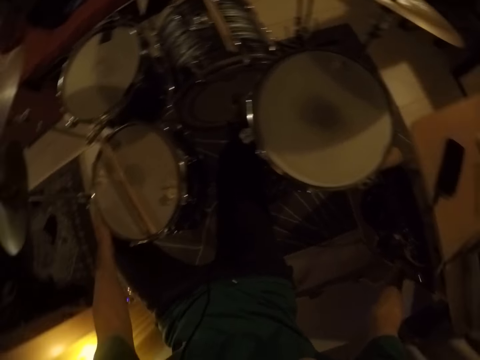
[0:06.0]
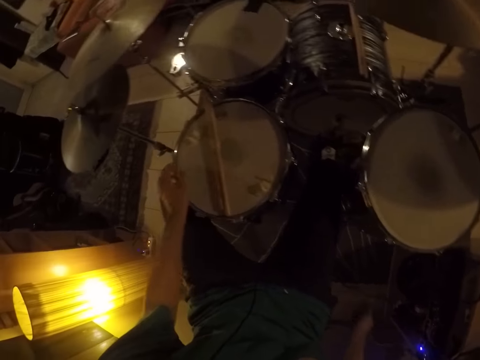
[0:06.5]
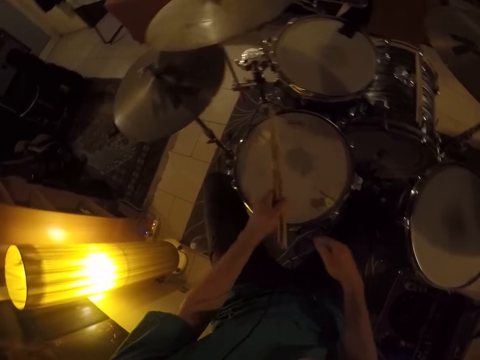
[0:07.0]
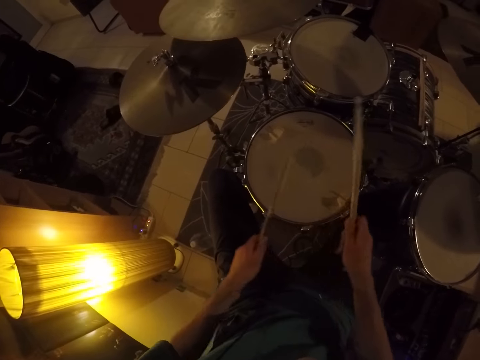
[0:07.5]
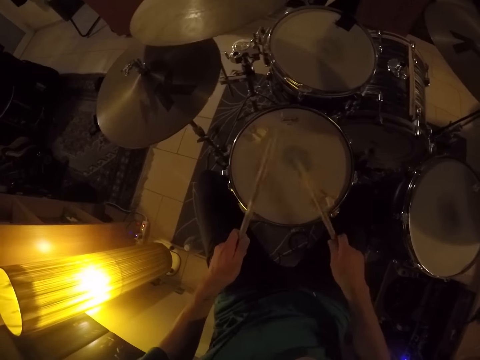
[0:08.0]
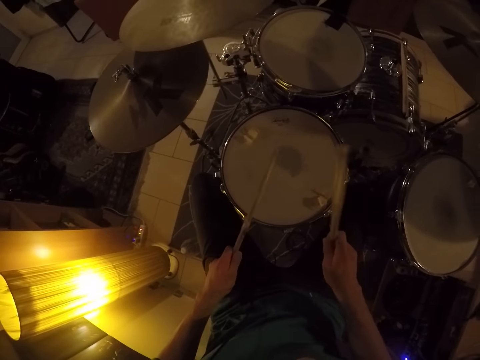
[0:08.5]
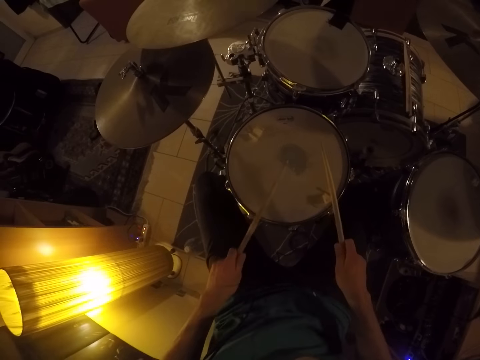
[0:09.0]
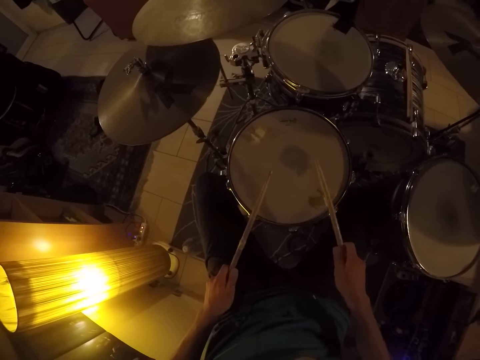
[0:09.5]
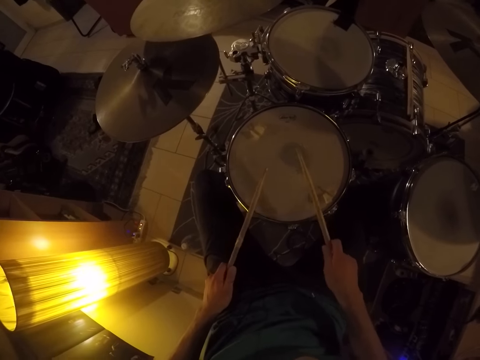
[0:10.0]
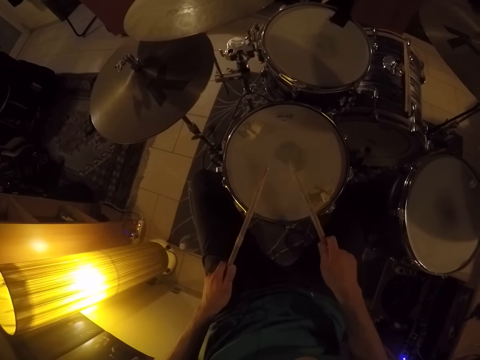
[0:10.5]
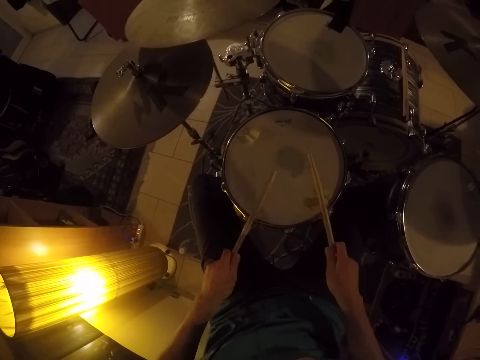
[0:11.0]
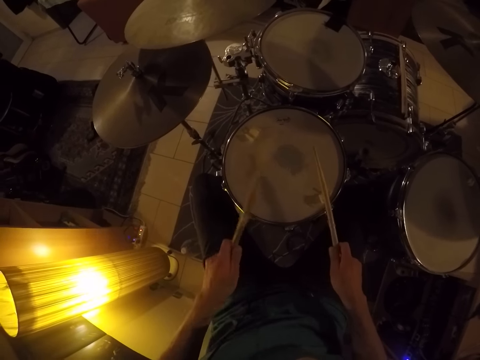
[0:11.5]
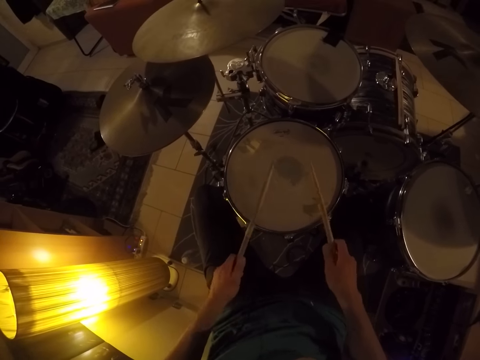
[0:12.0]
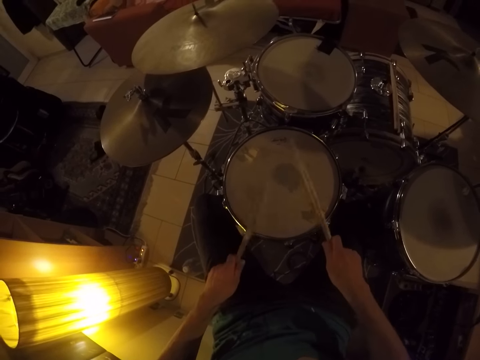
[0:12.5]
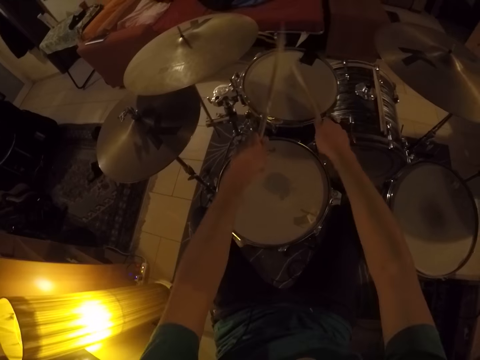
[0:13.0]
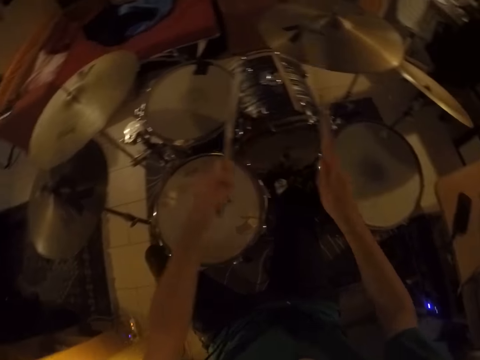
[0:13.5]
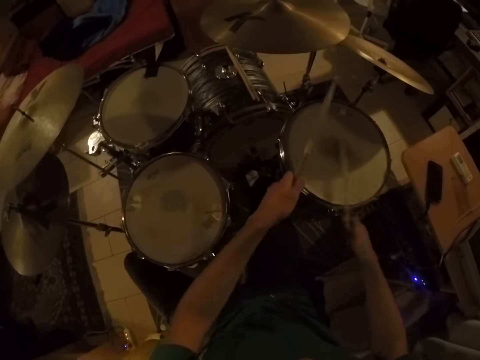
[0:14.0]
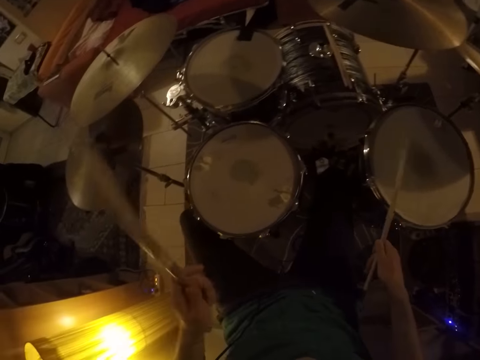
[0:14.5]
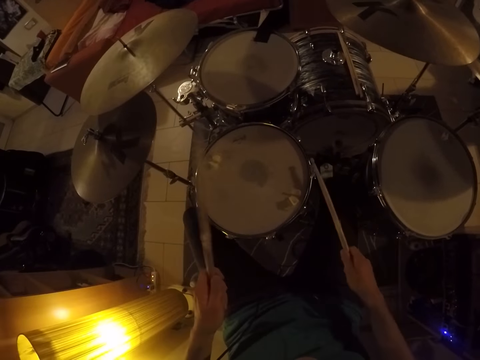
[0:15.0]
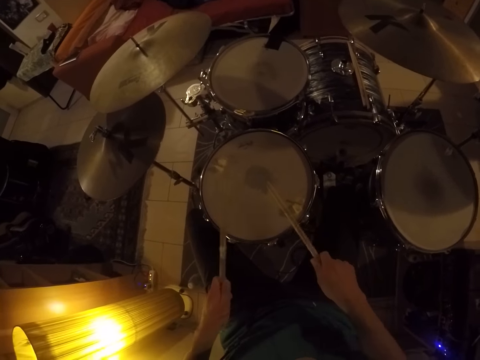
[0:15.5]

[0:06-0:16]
The camera wearer touches the snare drum with his left hand. He adjusts a clip on the drum. He picks the drumsticks on the snare drum with his left hand. He passes a drumstick from his left hand to his right hand. He beats the snare drum with the drumsticks in his hands. He beats a tom with the drumsticks in his hands. He beats a floor tom with the drumsticks in his hands. He beats the snare drum with the drumsticks in his hands.

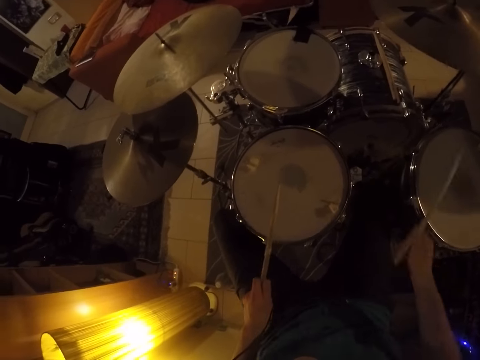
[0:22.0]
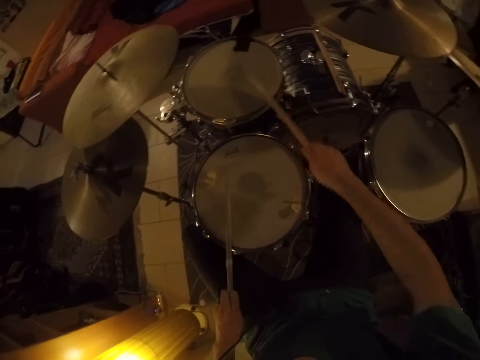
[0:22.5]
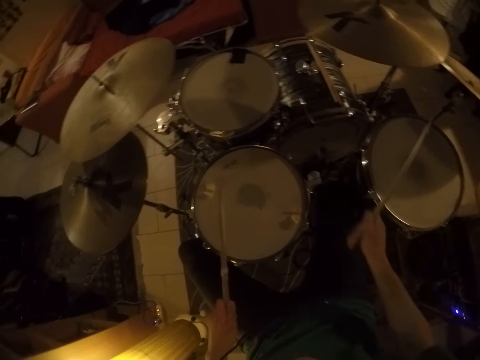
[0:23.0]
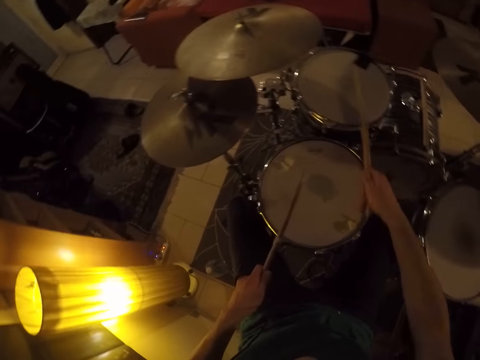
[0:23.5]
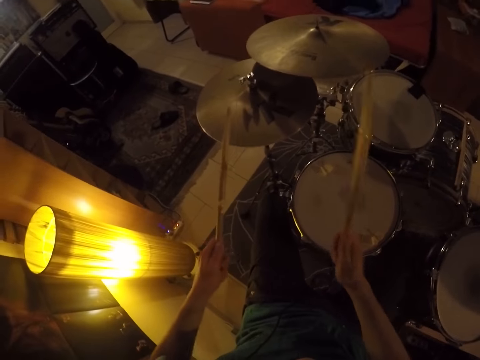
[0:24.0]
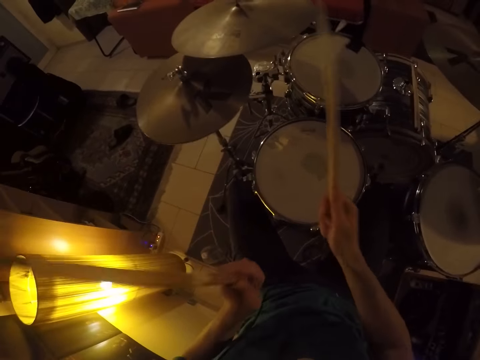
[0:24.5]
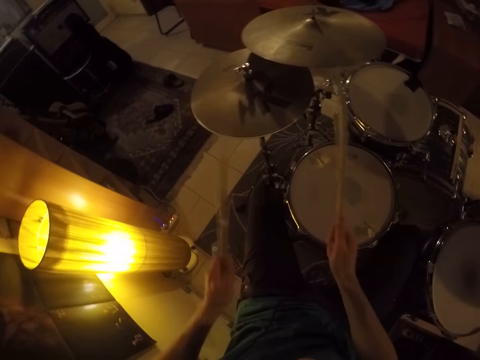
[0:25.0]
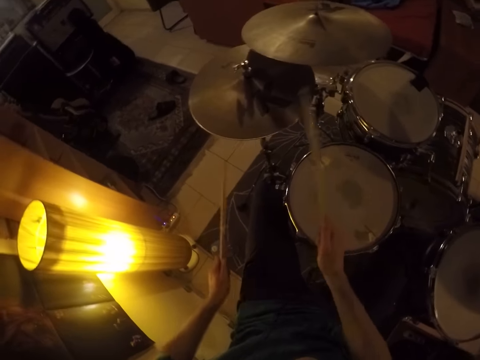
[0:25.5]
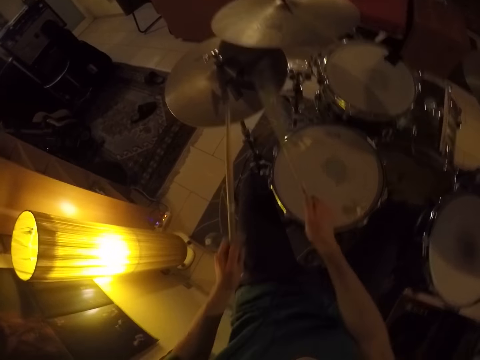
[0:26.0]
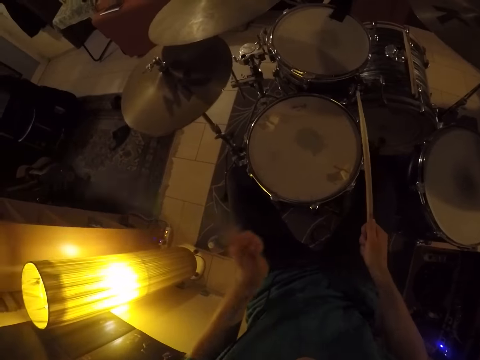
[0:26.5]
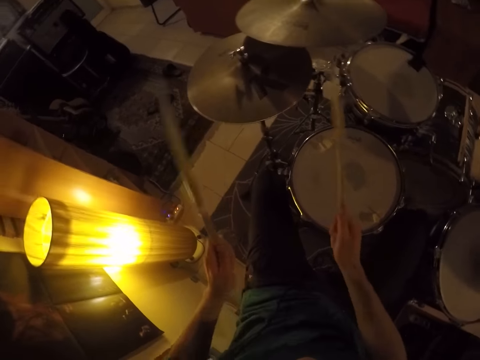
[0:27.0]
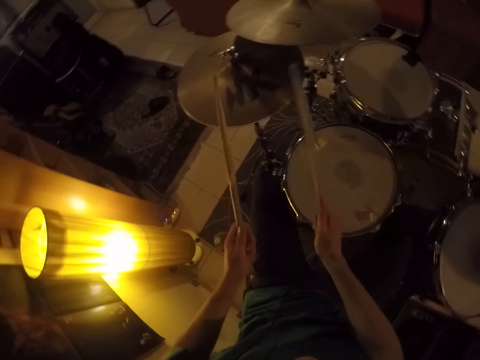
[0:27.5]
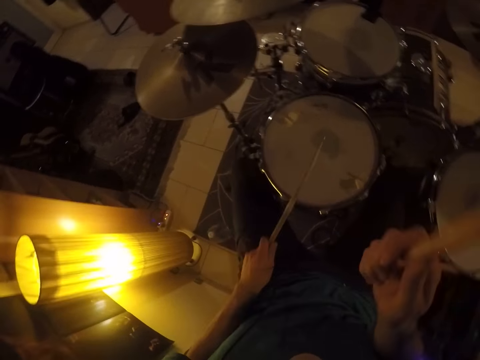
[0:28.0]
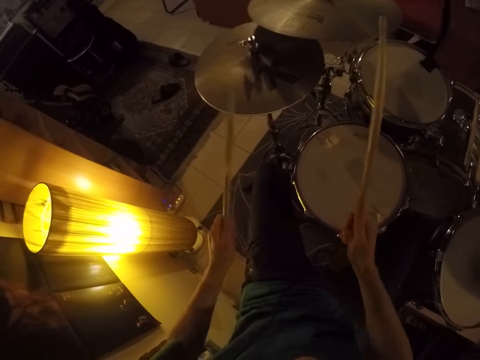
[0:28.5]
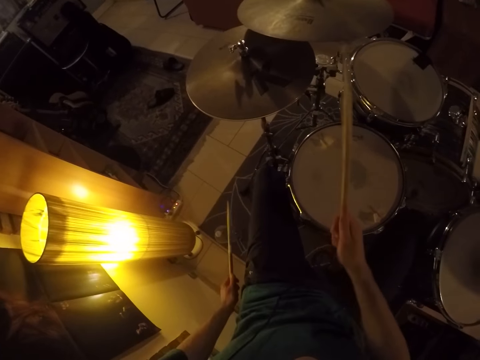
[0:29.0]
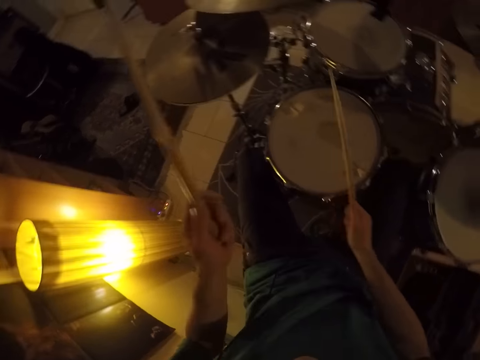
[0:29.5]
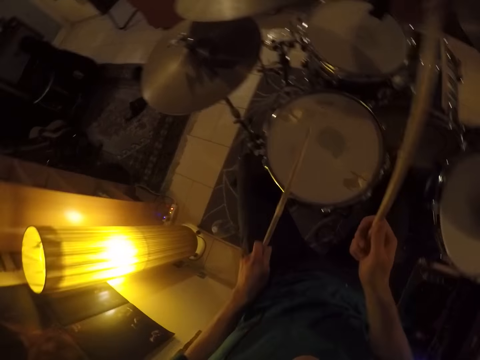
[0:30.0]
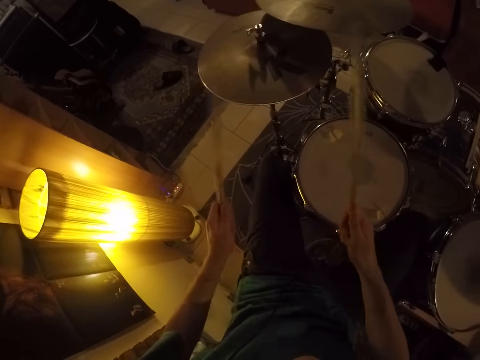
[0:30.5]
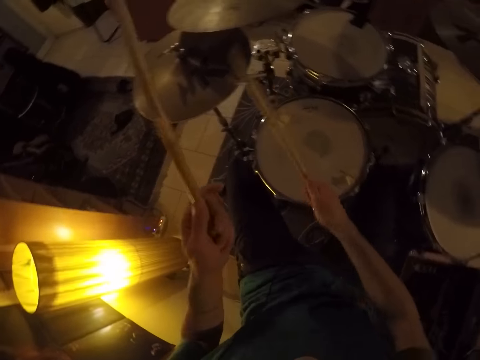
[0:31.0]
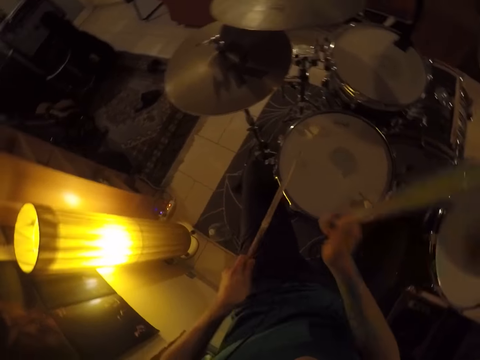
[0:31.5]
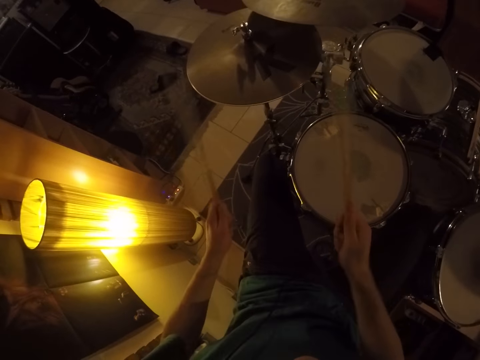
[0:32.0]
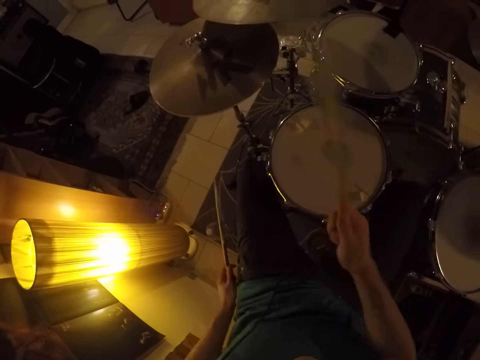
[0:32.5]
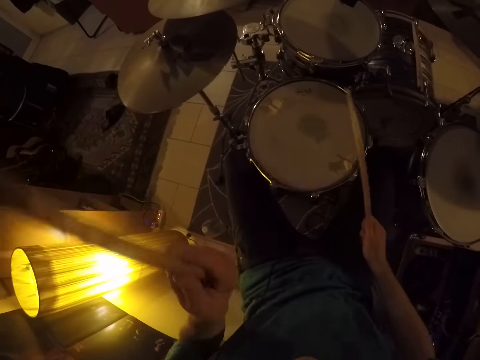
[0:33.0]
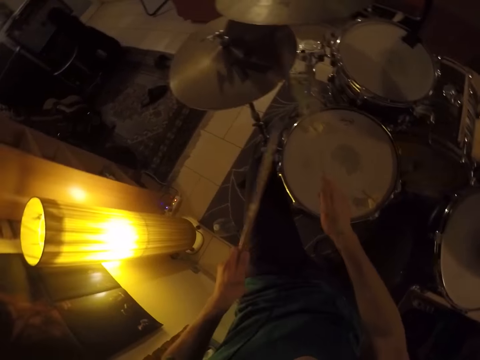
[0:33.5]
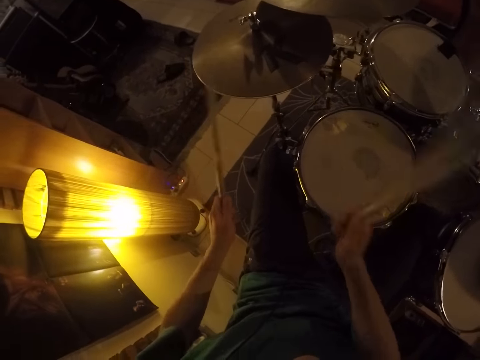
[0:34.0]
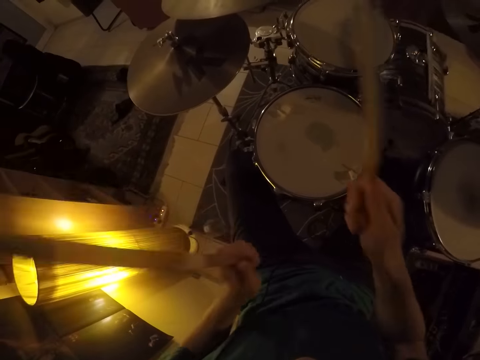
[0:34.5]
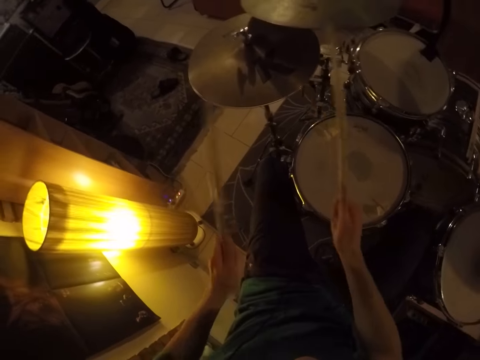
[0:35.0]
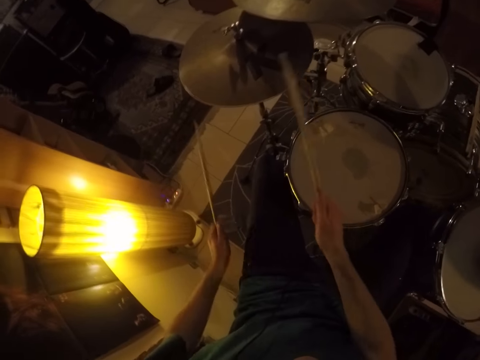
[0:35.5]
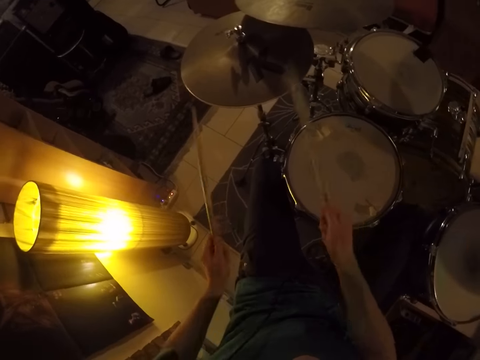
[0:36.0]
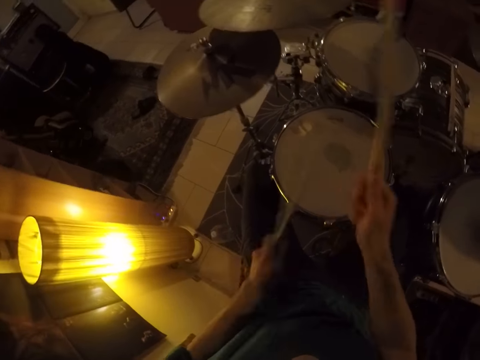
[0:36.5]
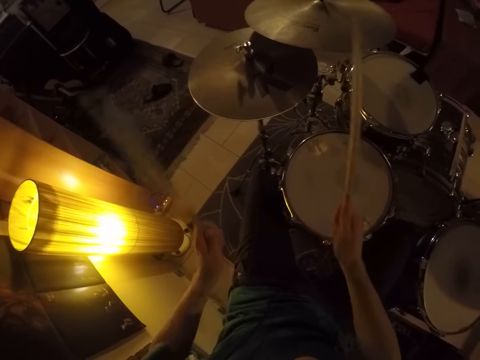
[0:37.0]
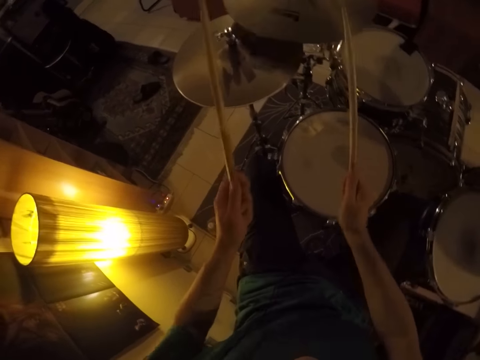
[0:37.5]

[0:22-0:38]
The camera wearer beats the floor tom with the drumstick in his right hand. He beats the snare drum with the drumstick in his left hand. He beats the tom with the drumstick in his right hand. He beats the floor tom with the drumstick in his right hand. He beats the snare drum with the drumstick in his left hand. He beats the tom with the drumstick in his right hand. He beats the snare drum with the drumstick in his left hand. He beats a cymbal with the drumsticks in his hands. He beats the snare drum with the drumstick in his left hand. He beats the cymbal with the drumstick in his right hand. He beats the cymbal with the drumsticks in his hands. He beats the snare drum with the drumstick in his left hand. He beats the cymbal with the drumsticks in his hands. He beats the snare drum with the drumsticks in his left hand. He beats the cymbal with the drumsticks in his hands. He beats the snare drum with the drumstick in his left hand. He beats the cymbal with the drumsticks in his hands. He beats the snare drum with the drumstick in his right hand. He beats the cymbal with the drumsticks in his hands. He beats the snare drum with the drumstick in his left hand. He beats the cymbal with the drumsticks in his hands. He beats the snare drum with the drumstick in his left hand. He beats the cymbal with the drumsticks in his hands. He beats the snare drum with the drumsticks in his hands. He beats the cymbal with the drumsticks in his hands.
